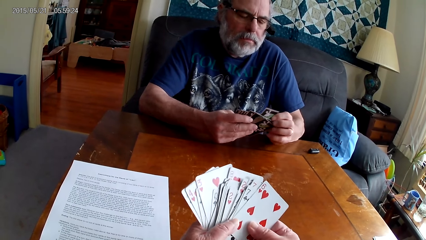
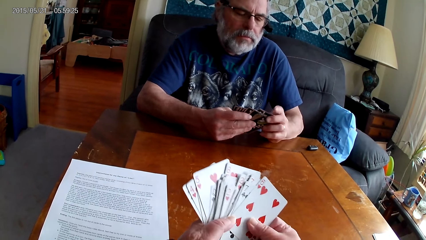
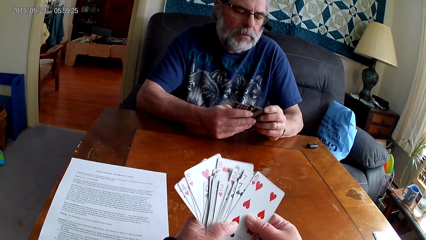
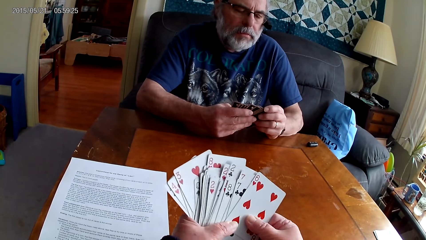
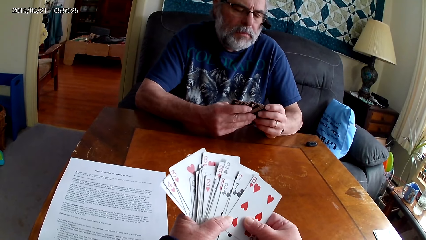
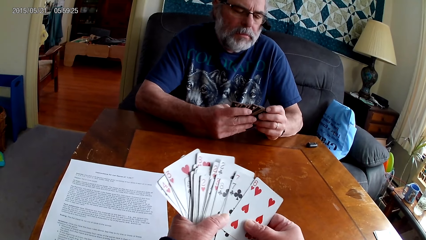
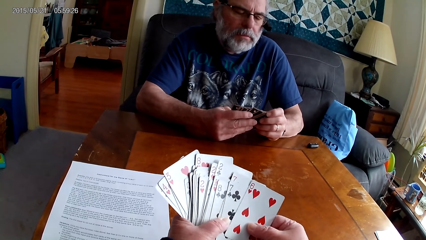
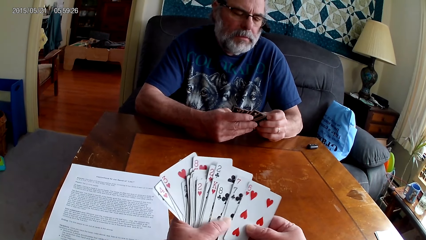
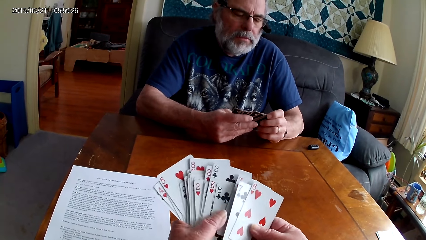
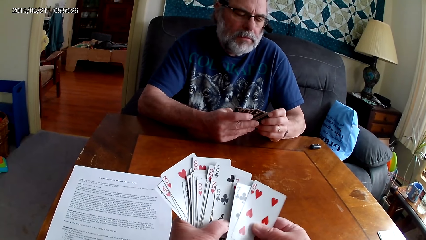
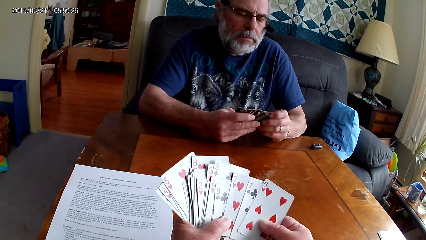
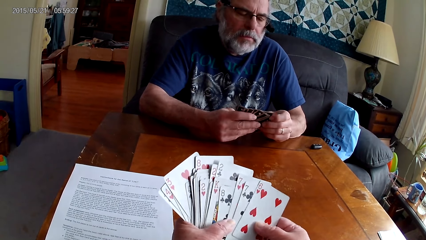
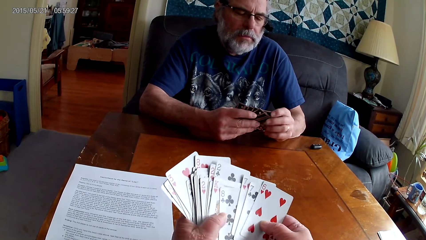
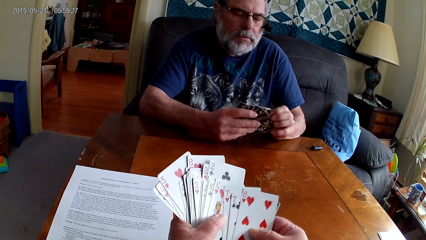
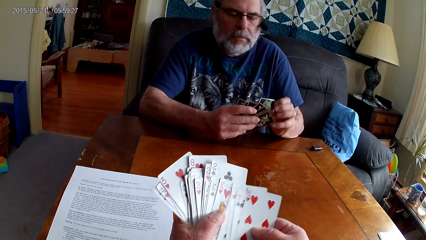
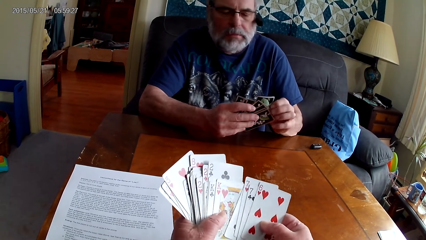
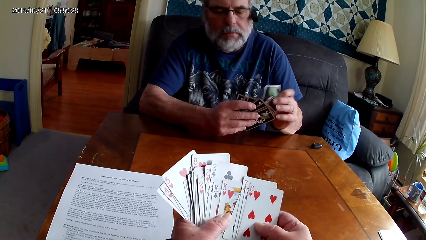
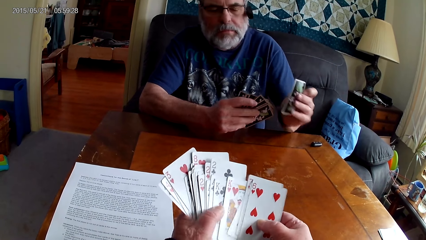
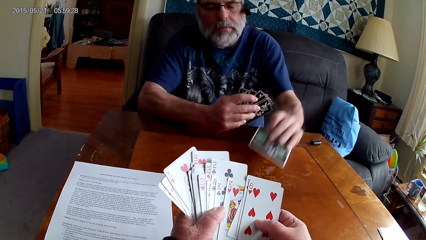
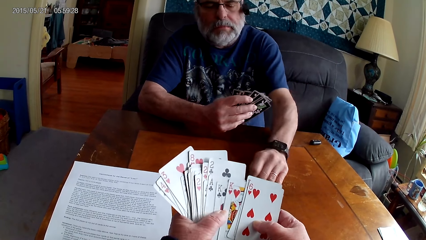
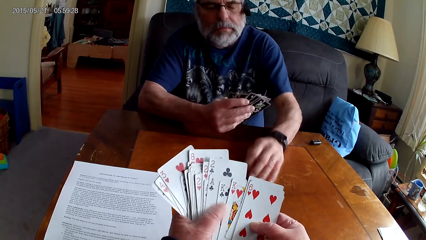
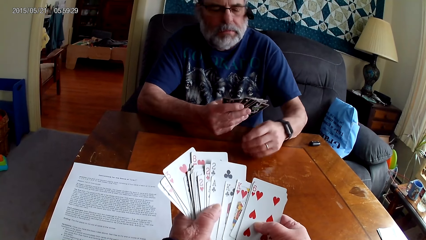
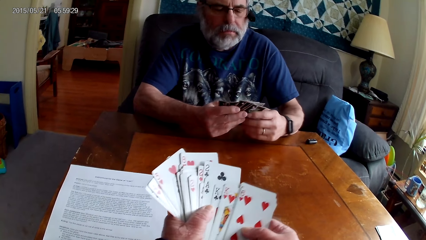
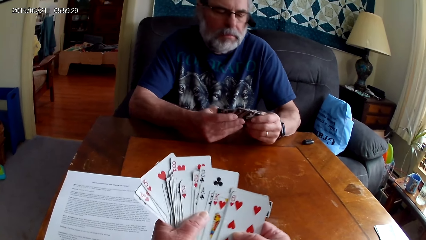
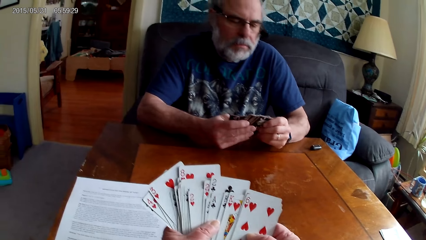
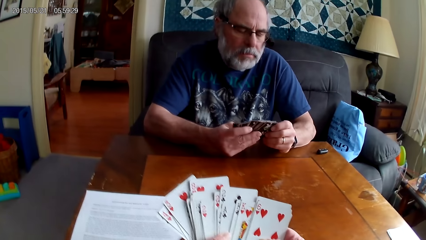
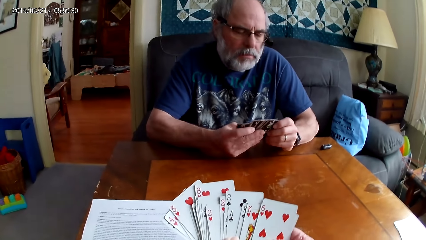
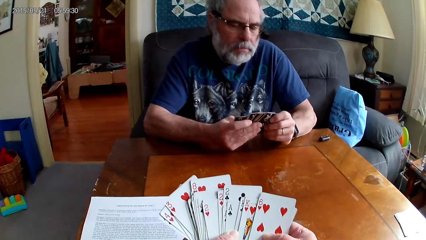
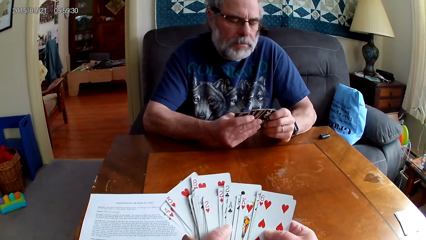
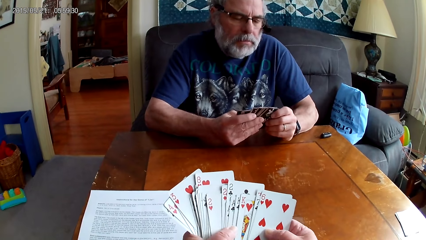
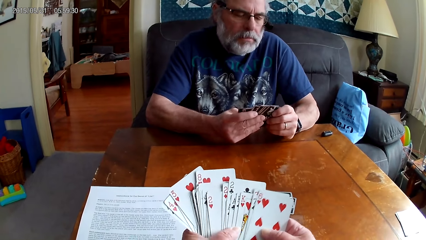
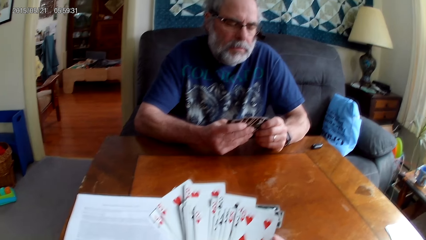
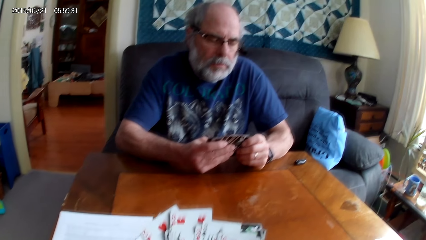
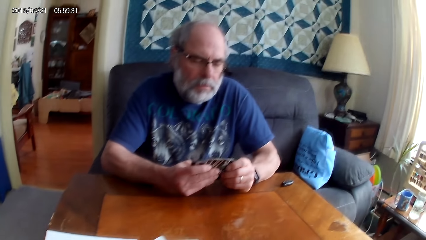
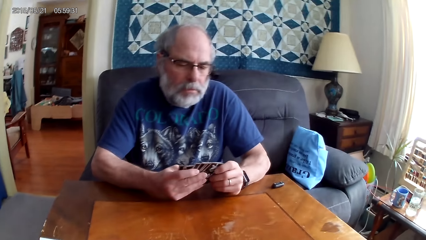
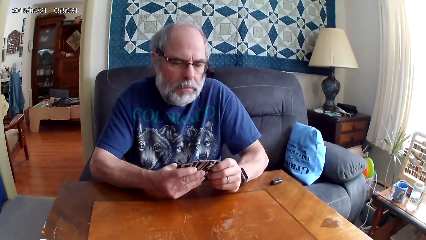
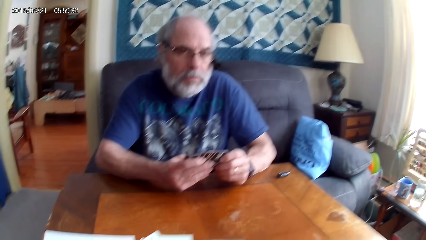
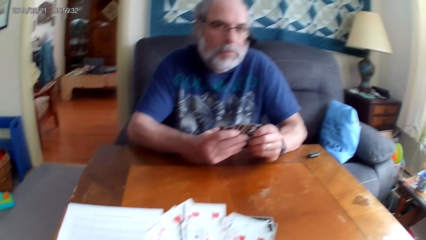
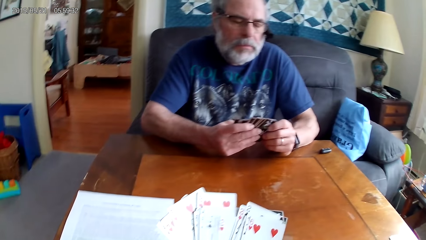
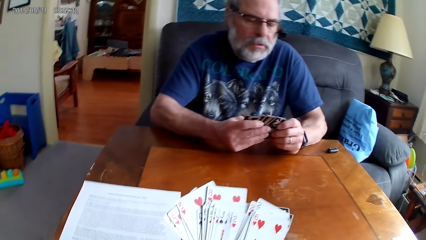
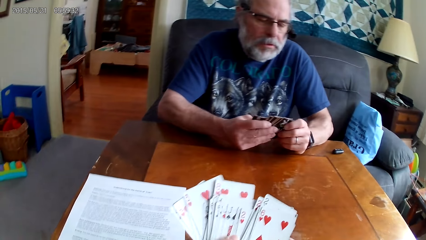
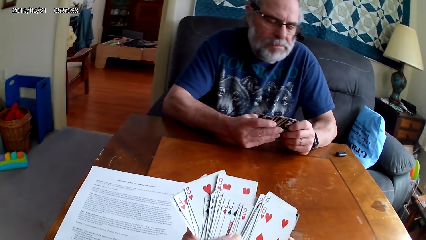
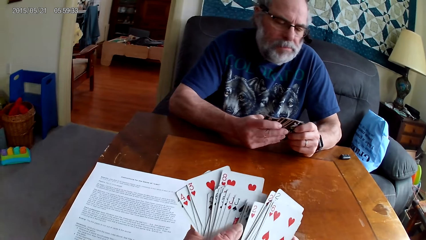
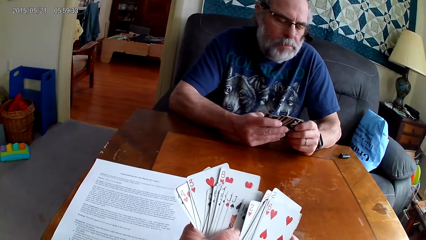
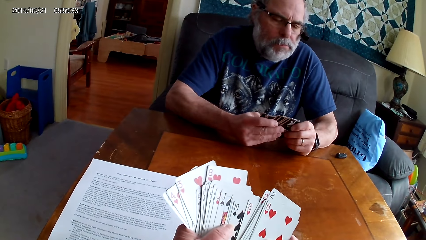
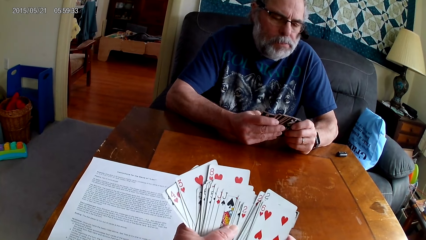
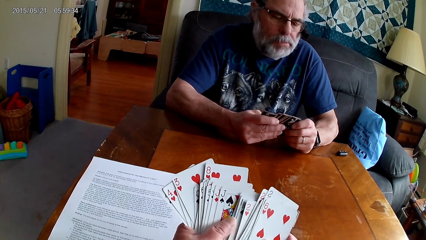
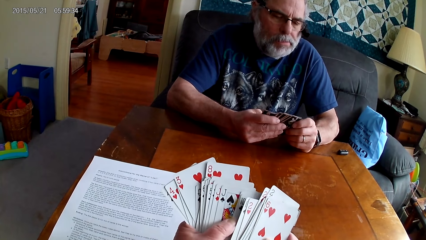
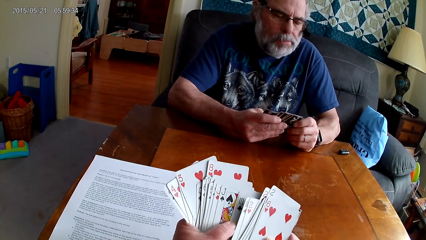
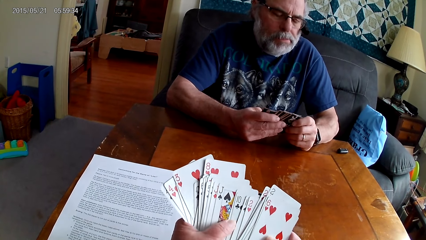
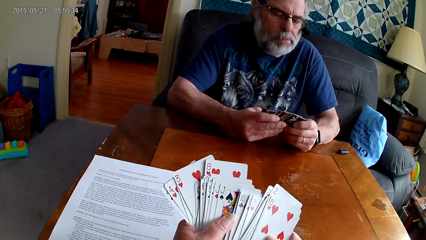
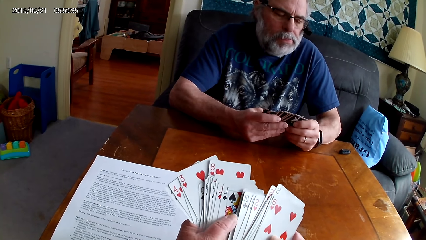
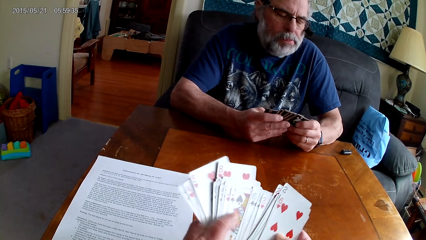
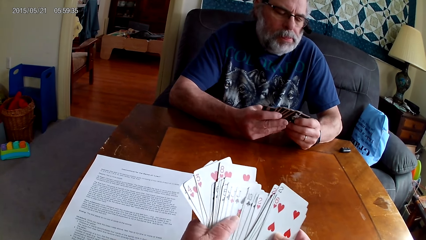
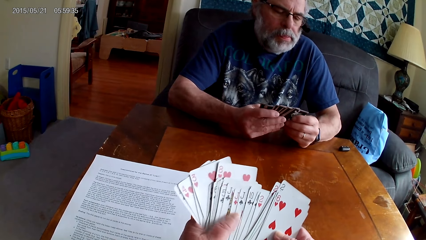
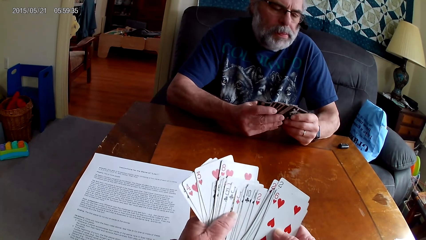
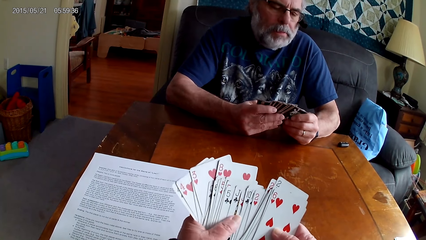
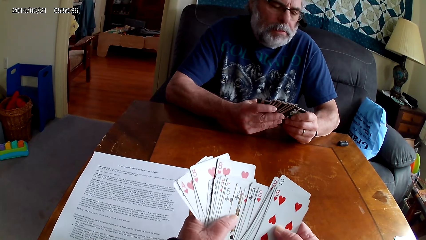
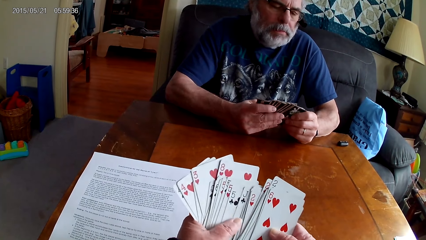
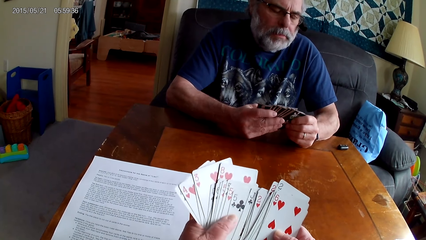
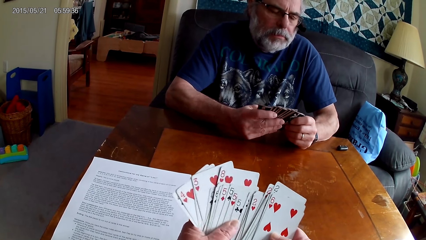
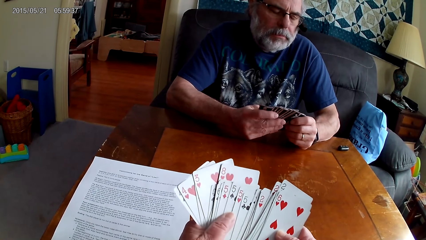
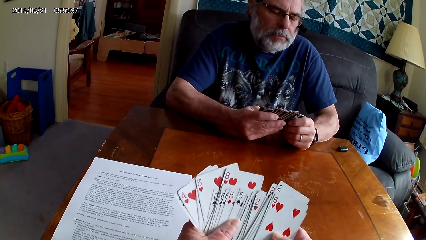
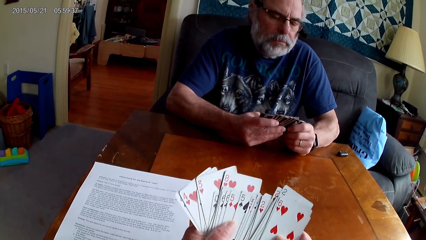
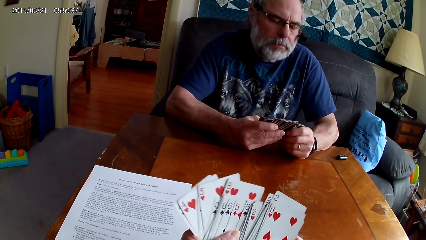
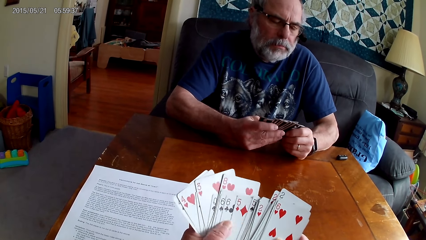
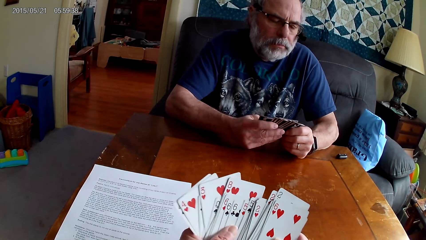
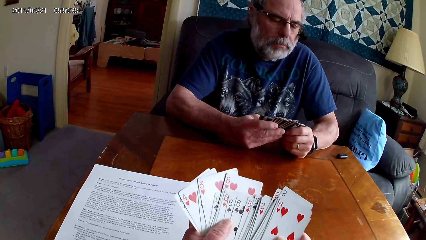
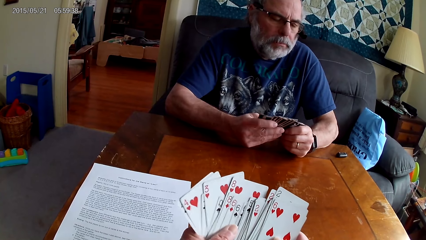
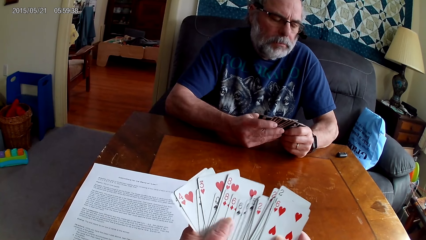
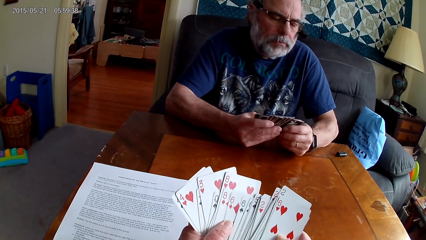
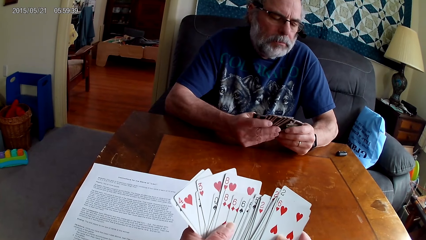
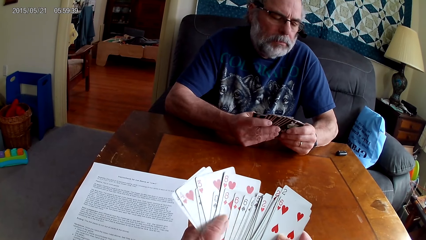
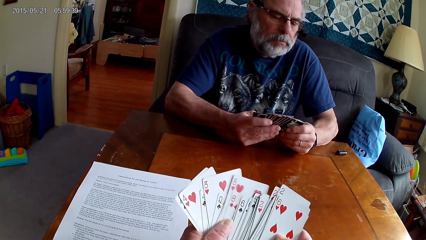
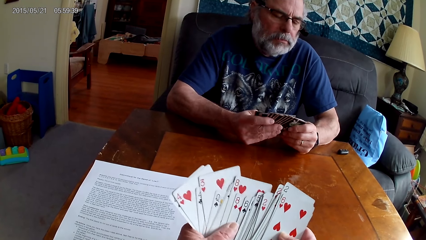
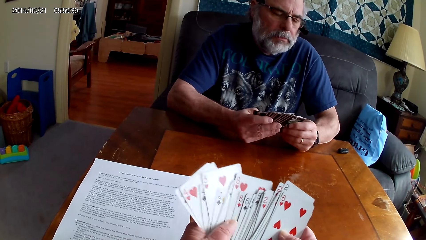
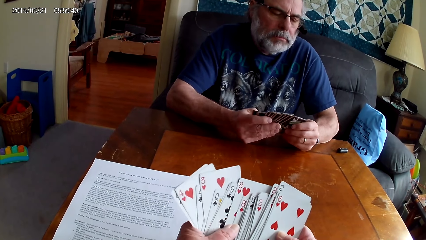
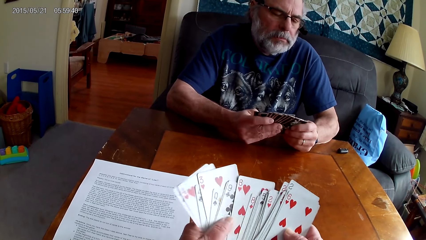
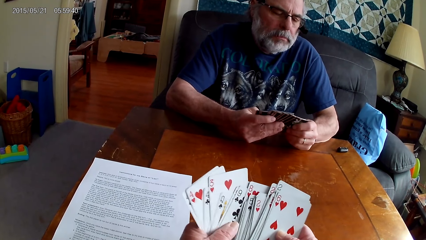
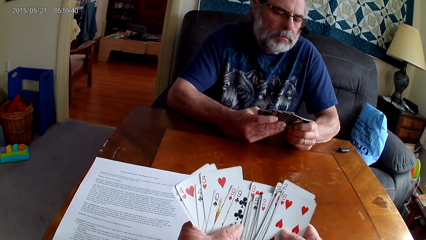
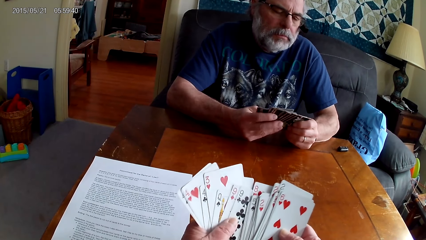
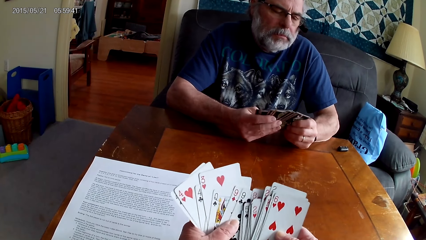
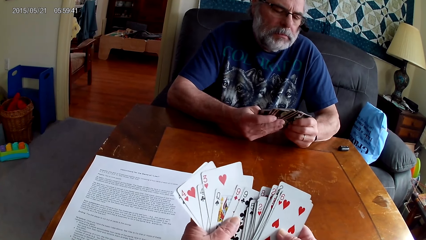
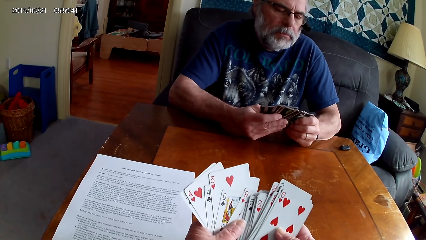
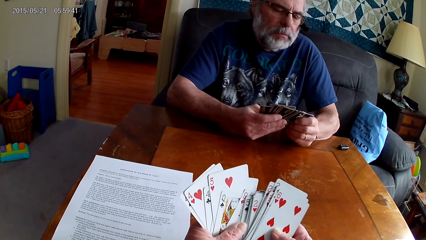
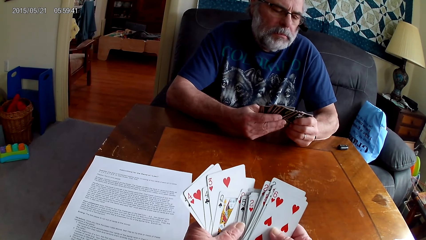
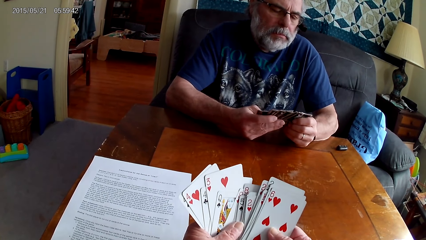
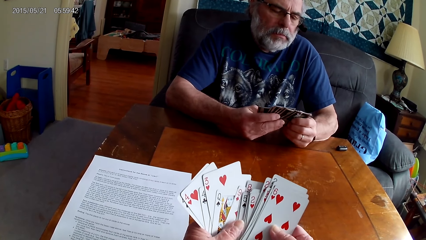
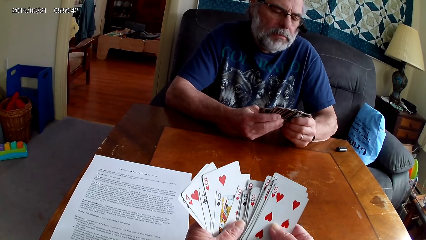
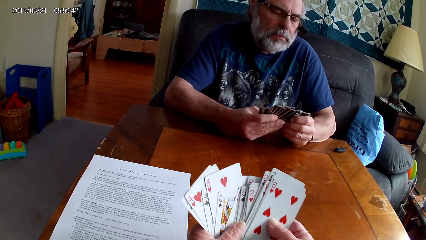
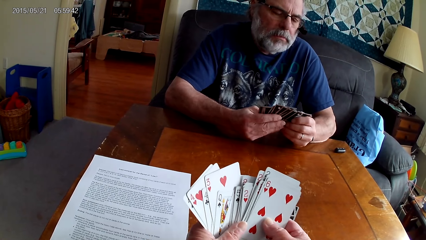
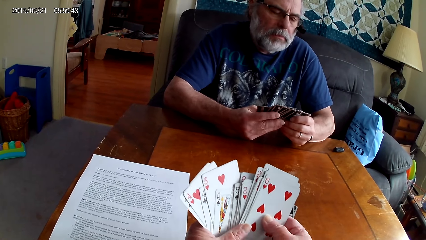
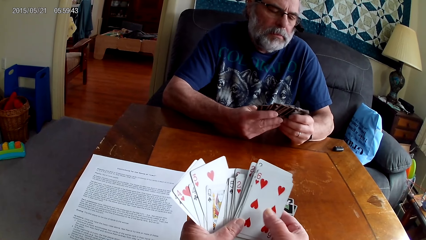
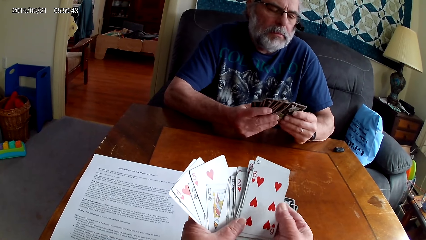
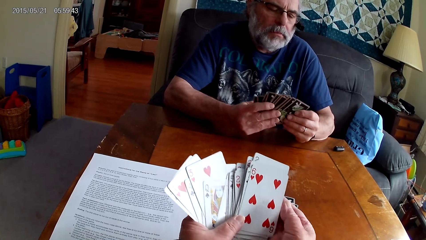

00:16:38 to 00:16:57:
A person puts a card on the table. The camera wearer arranges cards.
